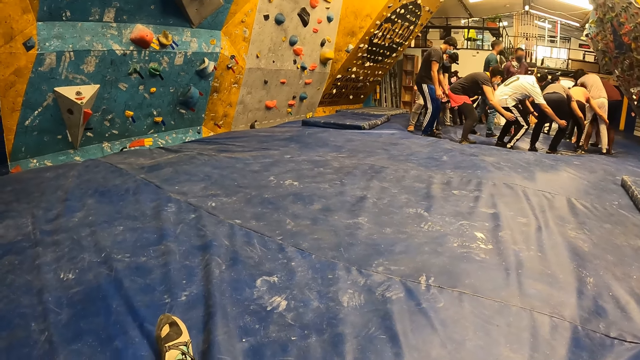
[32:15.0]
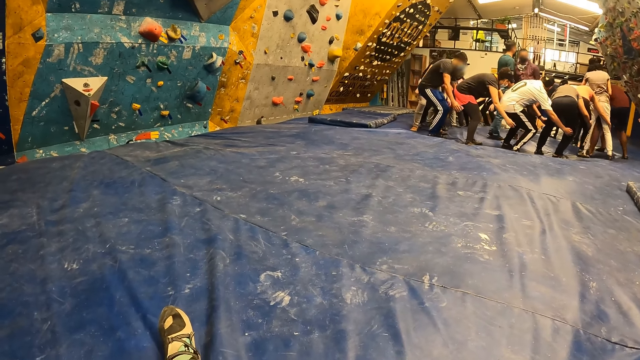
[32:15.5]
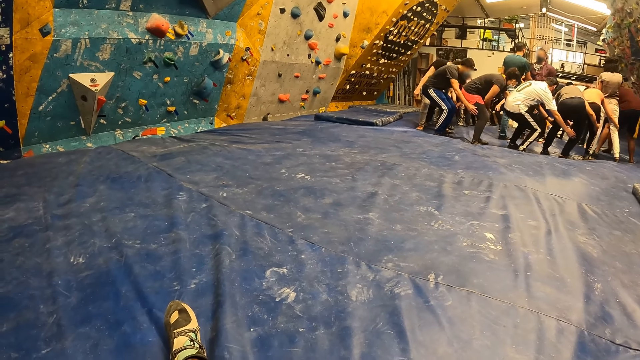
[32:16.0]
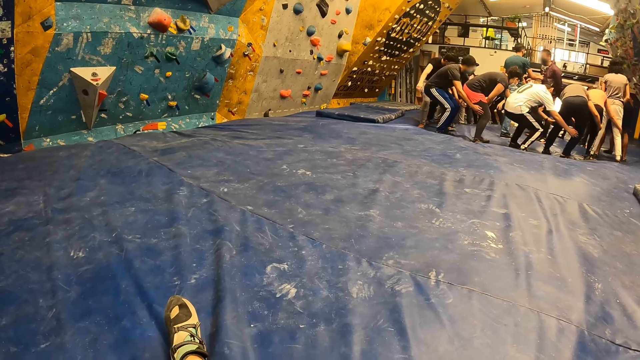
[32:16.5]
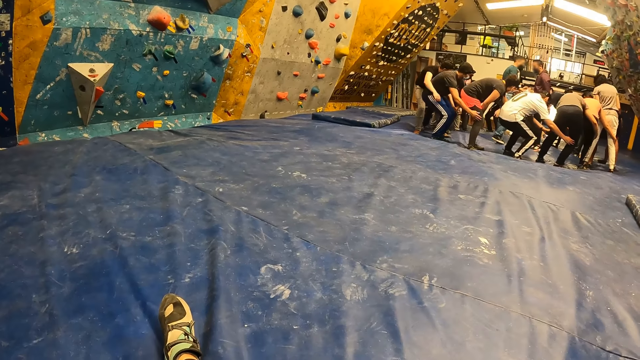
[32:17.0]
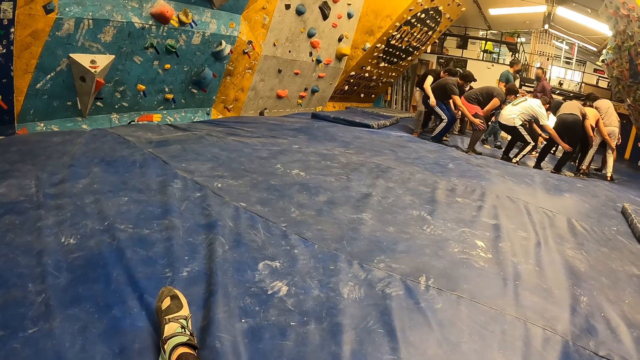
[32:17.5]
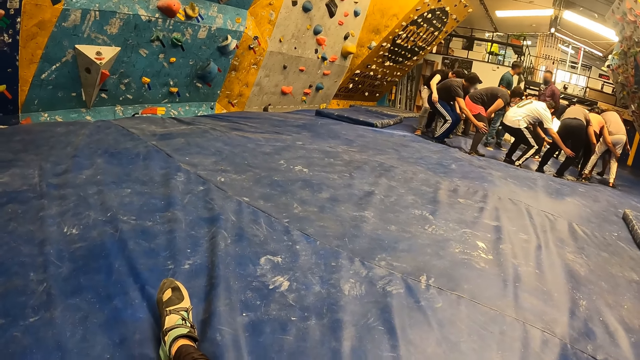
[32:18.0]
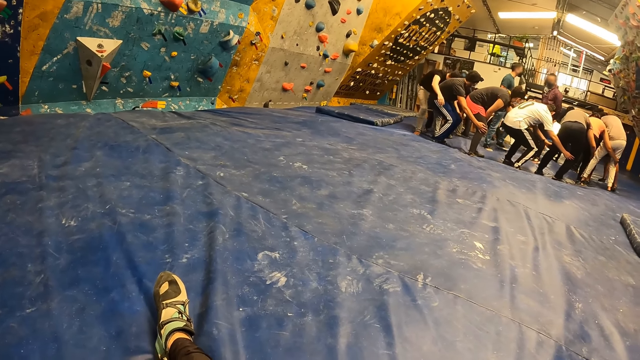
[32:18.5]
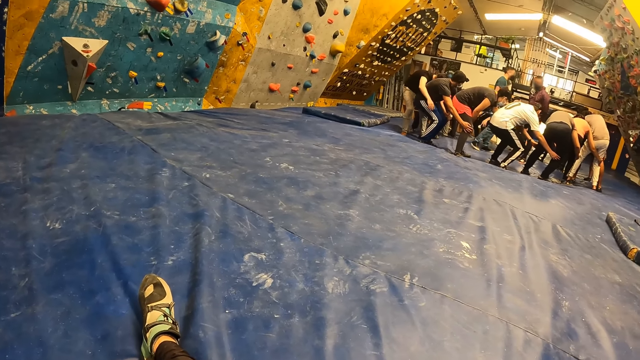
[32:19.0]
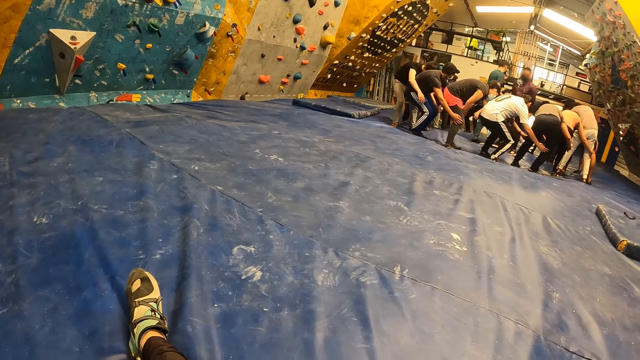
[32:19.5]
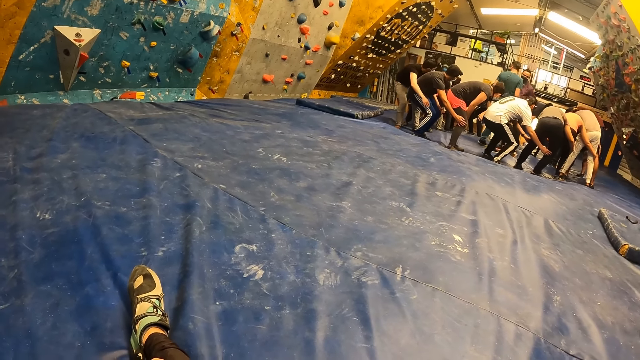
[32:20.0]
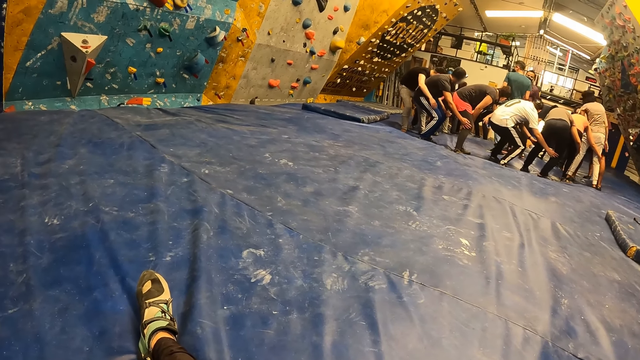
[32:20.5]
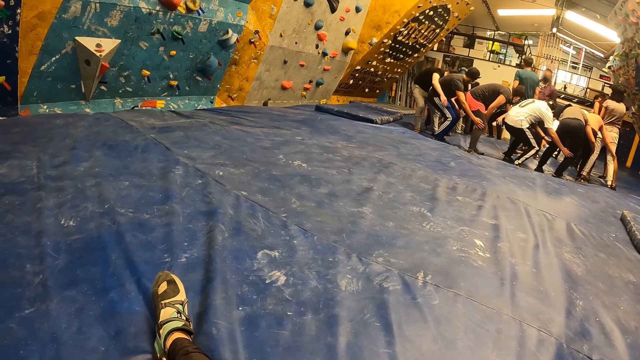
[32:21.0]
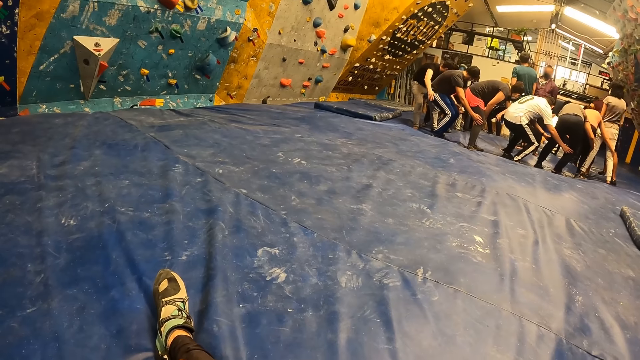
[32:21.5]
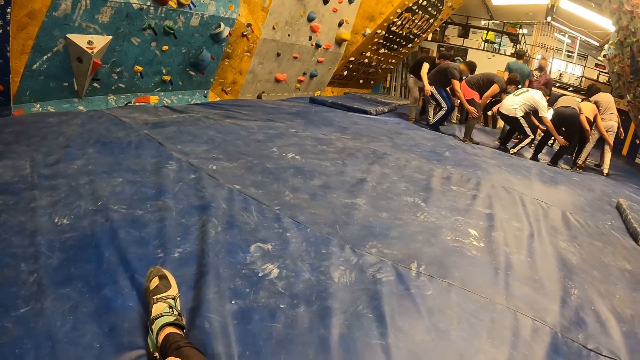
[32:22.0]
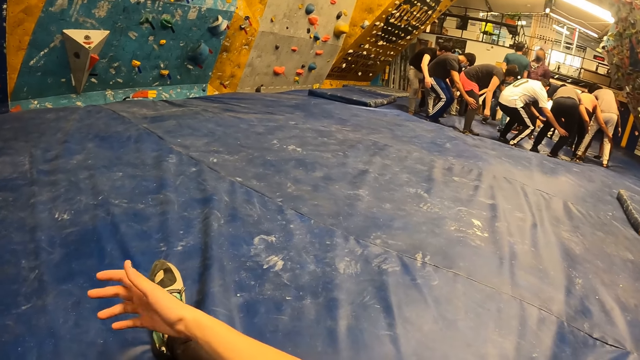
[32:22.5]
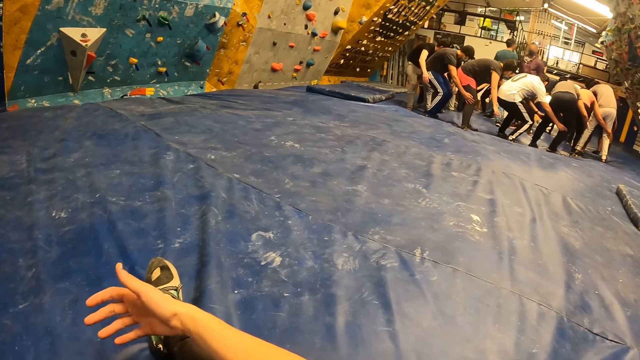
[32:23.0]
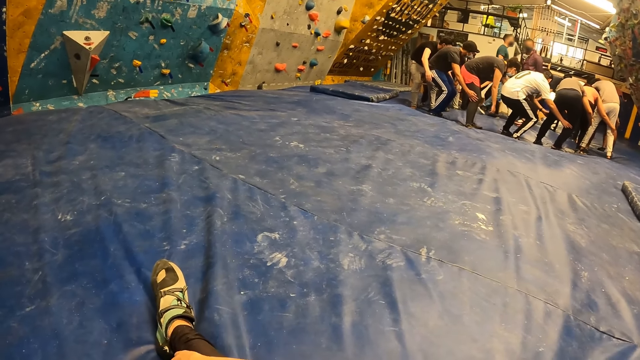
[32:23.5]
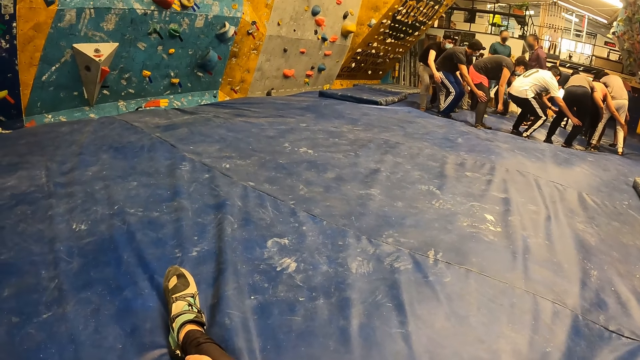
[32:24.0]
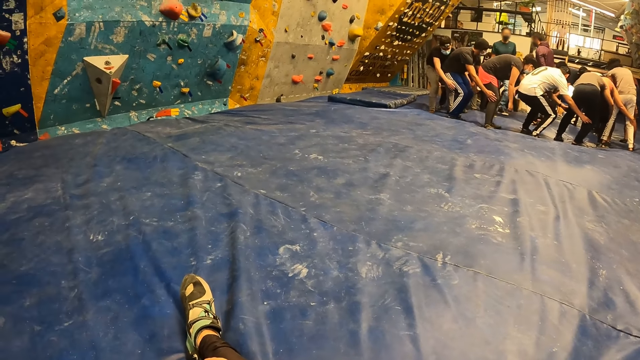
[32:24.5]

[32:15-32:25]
The camera wearer raises a hand.

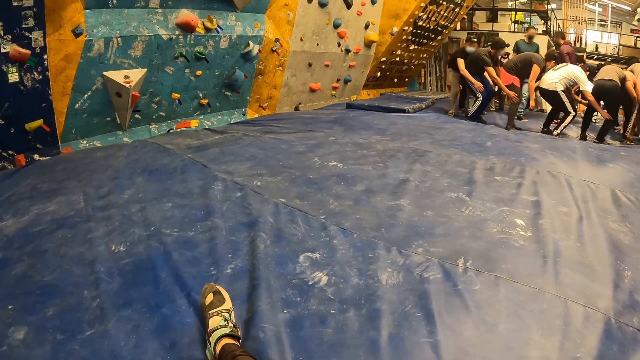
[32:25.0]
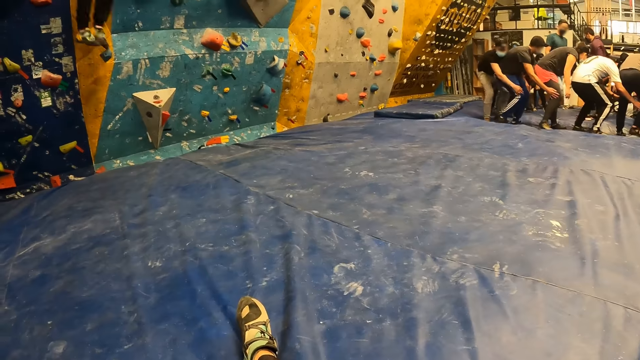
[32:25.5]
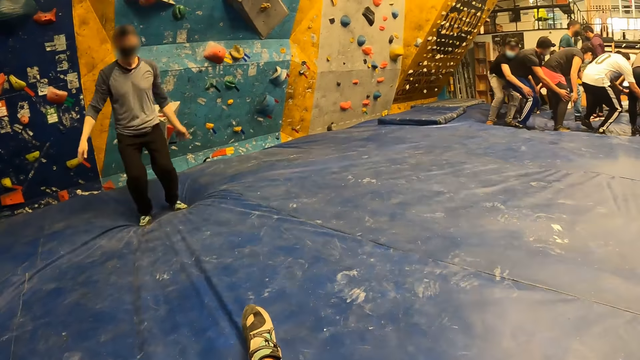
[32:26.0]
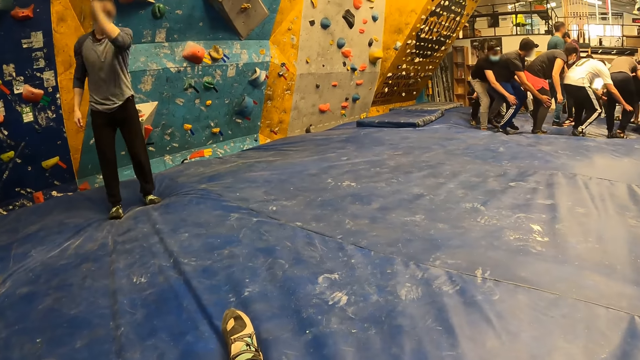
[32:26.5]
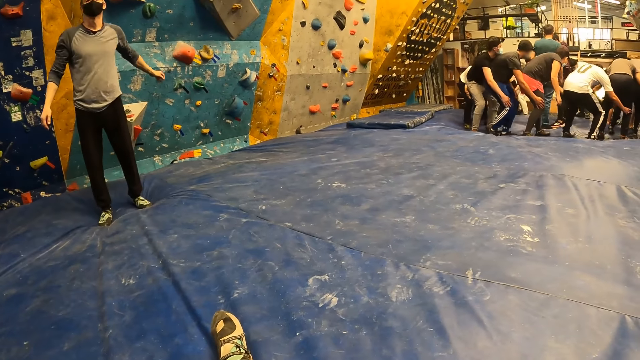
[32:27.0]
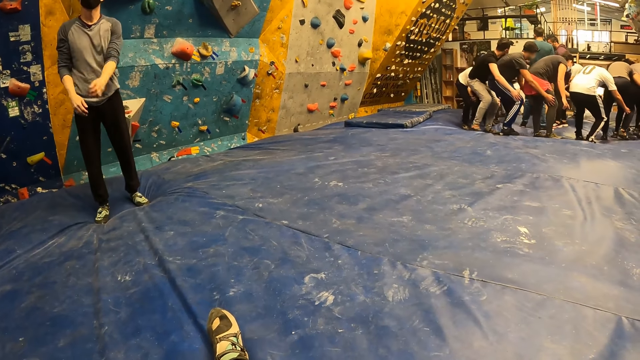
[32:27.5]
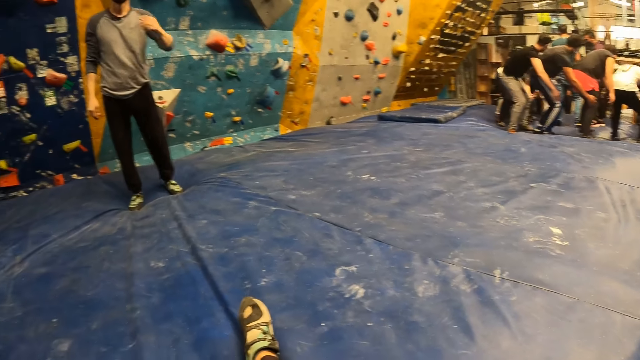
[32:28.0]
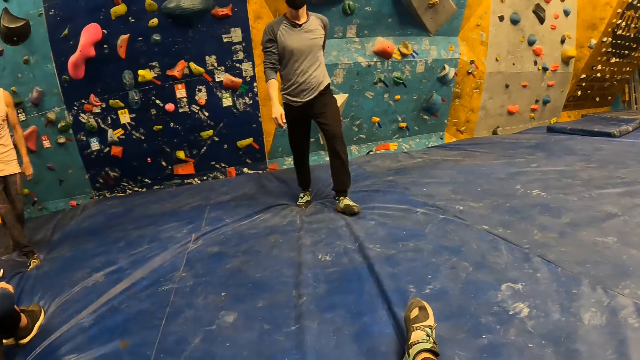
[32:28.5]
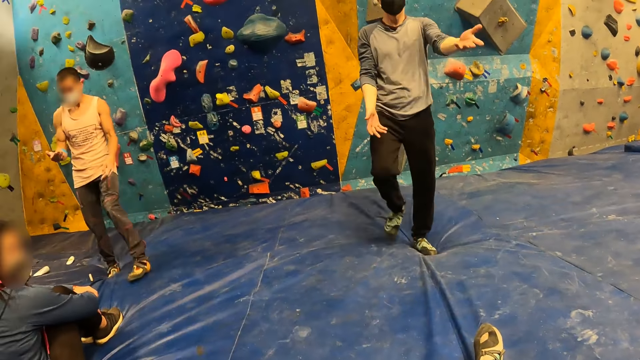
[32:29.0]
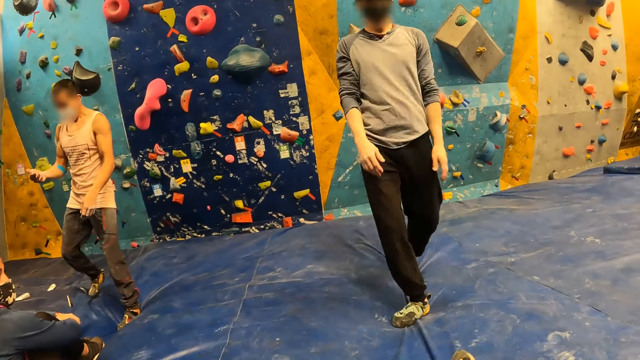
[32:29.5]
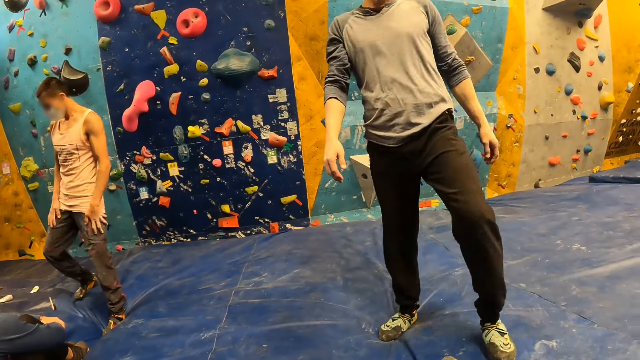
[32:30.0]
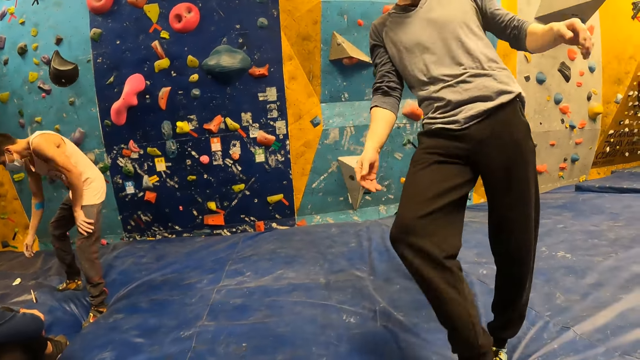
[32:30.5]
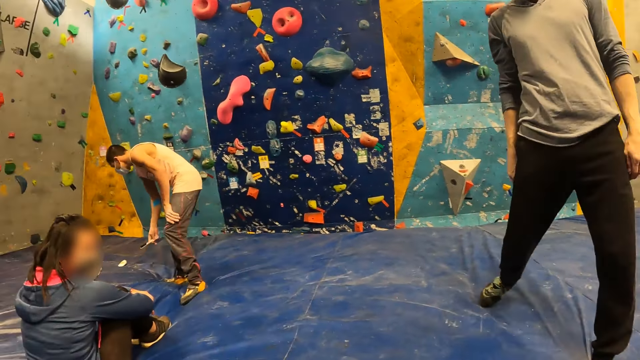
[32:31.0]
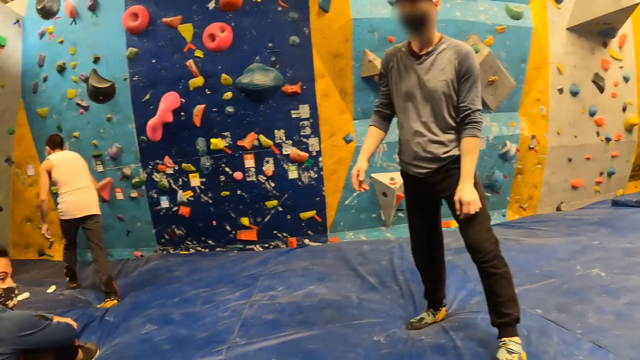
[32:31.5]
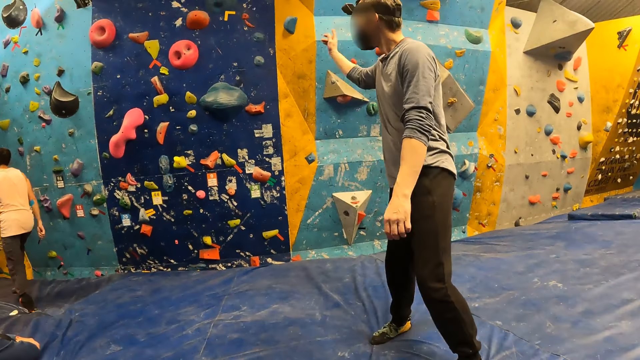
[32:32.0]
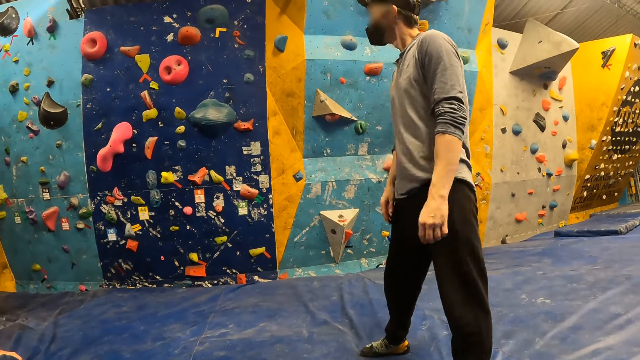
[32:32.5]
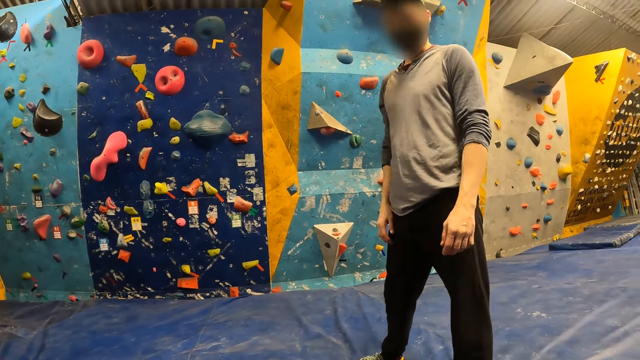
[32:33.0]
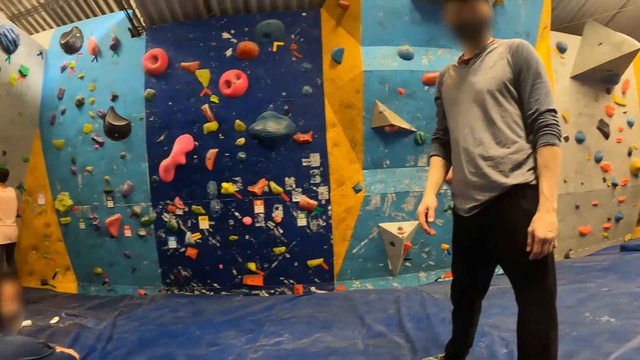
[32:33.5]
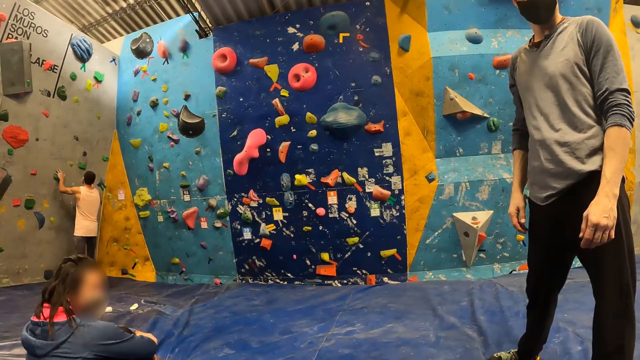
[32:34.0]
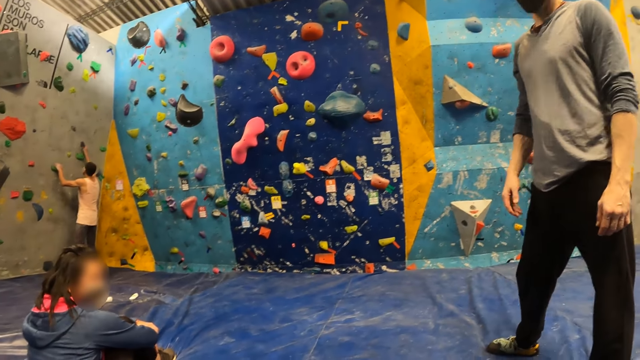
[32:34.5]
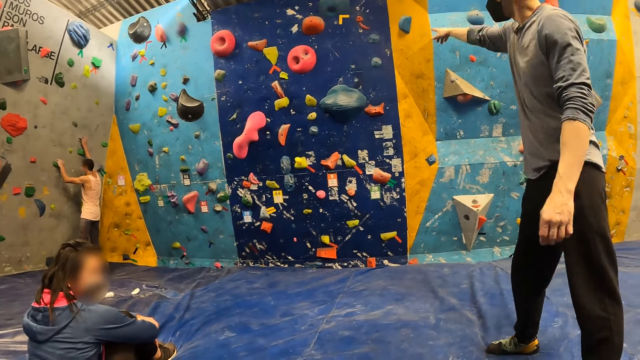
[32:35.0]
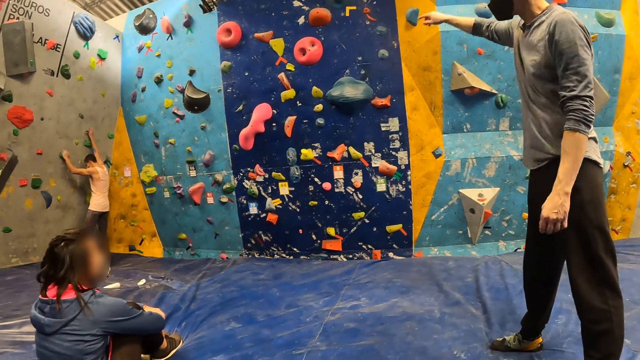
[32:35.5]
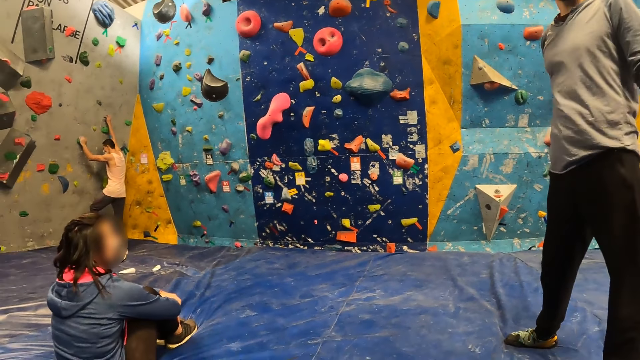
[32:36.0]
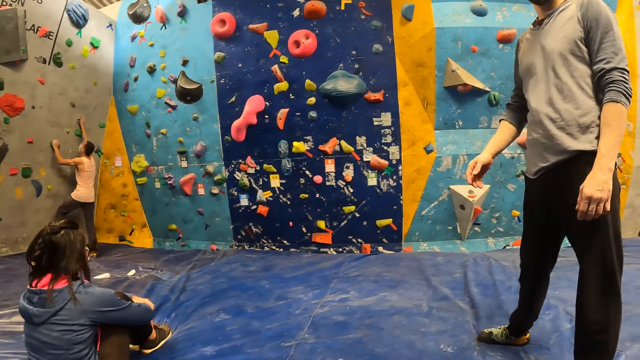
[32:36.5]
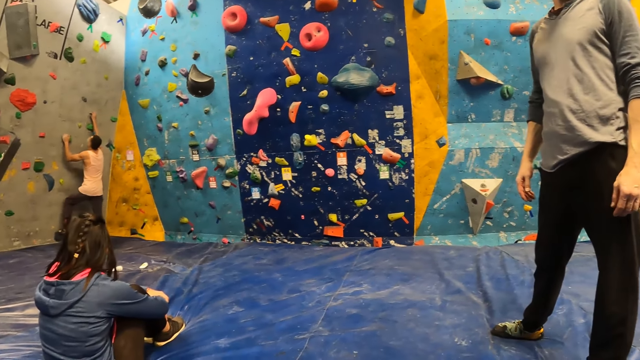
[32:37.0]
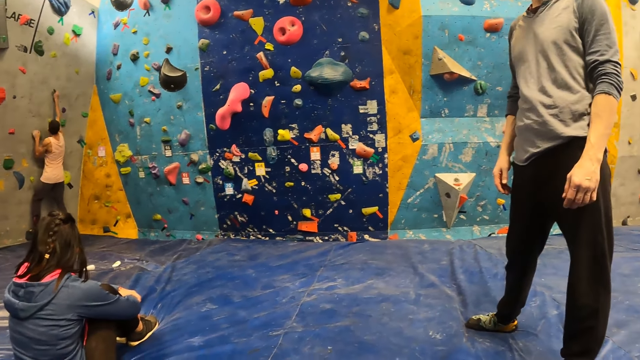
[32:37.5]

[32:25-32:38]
The man jumps down from the bouldering wall. The camera wearer looks around. The man interacts with the camera wearer. The man swings his hand and walks around. The man kicks the camera wearer with his right leg. The man swings around. The camera wearer looks around. The man points ahead.
